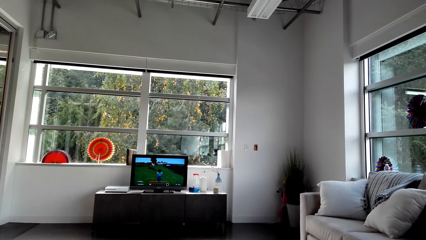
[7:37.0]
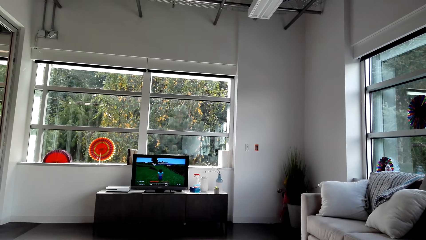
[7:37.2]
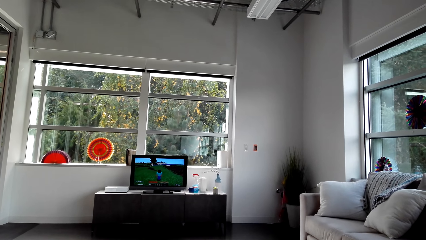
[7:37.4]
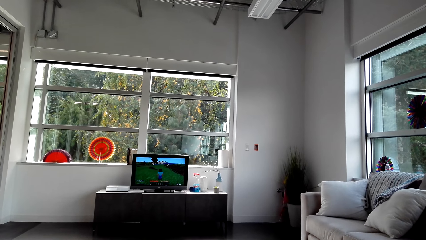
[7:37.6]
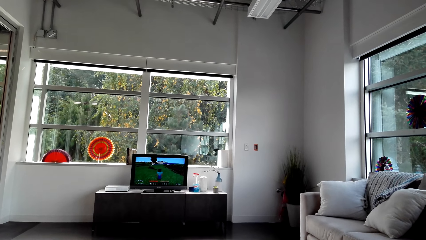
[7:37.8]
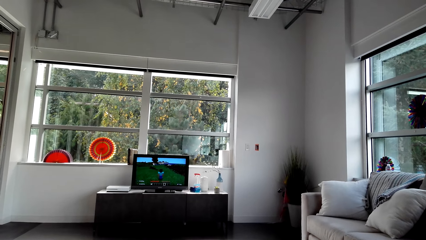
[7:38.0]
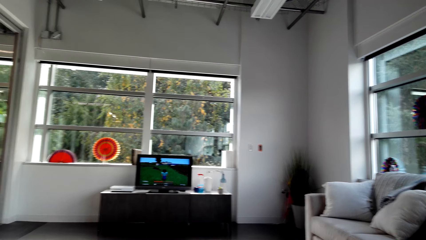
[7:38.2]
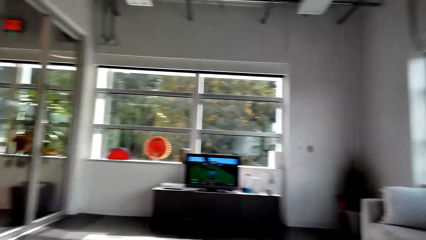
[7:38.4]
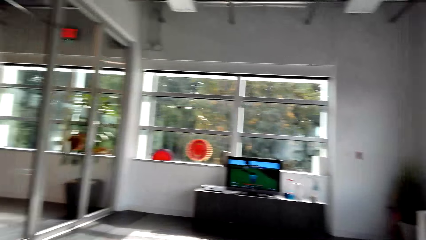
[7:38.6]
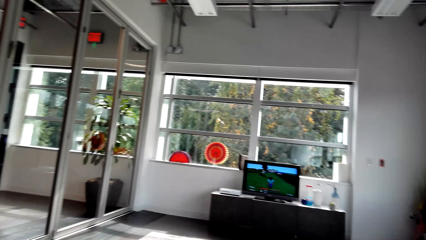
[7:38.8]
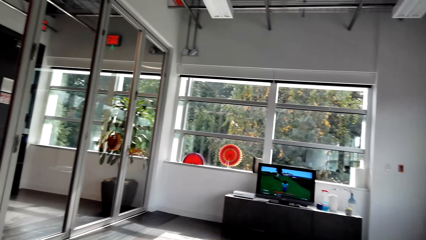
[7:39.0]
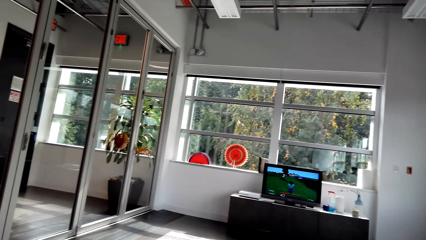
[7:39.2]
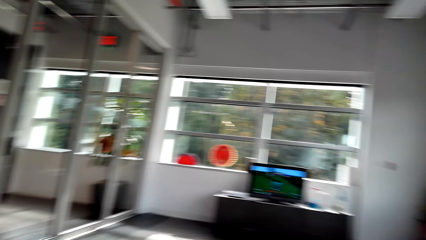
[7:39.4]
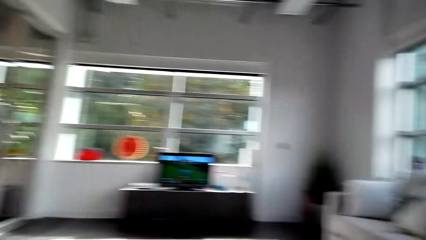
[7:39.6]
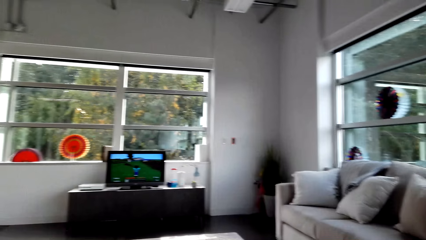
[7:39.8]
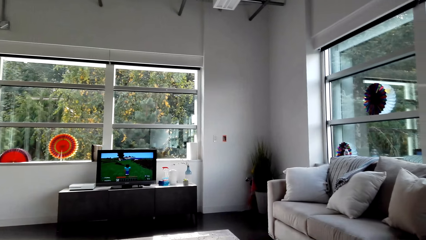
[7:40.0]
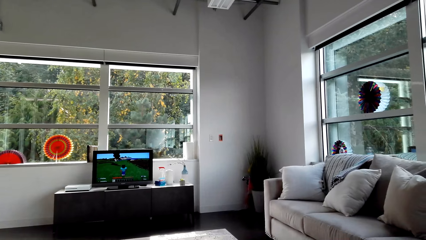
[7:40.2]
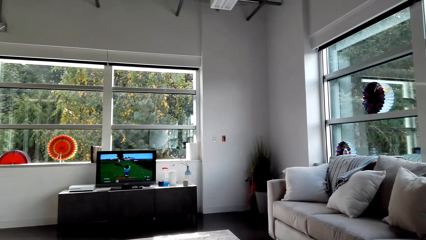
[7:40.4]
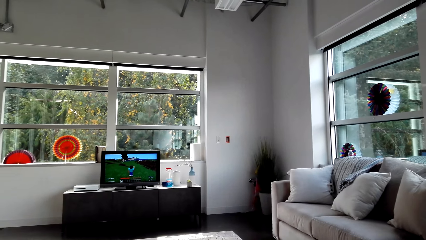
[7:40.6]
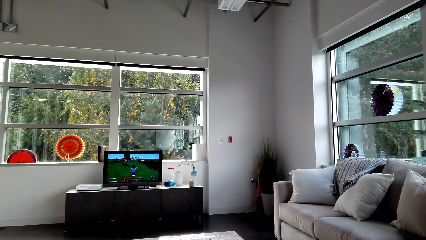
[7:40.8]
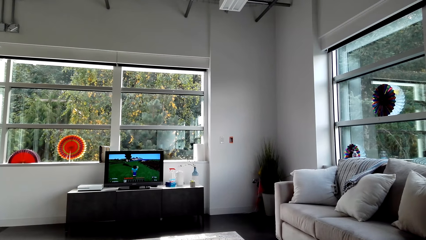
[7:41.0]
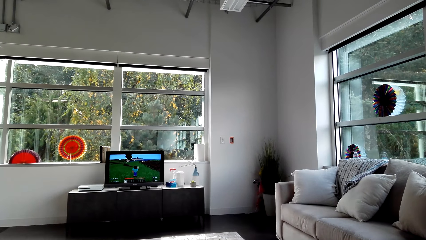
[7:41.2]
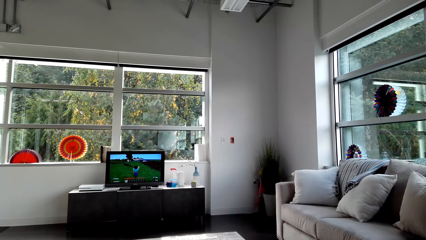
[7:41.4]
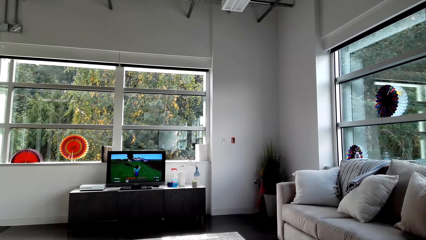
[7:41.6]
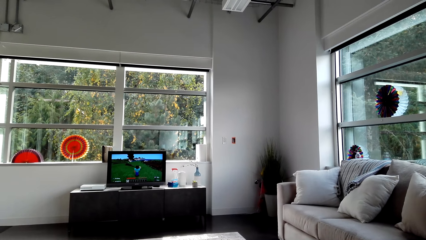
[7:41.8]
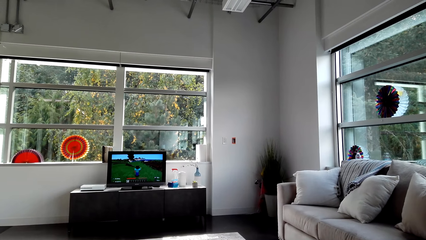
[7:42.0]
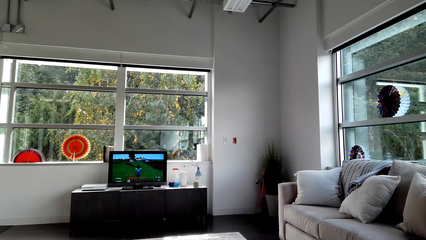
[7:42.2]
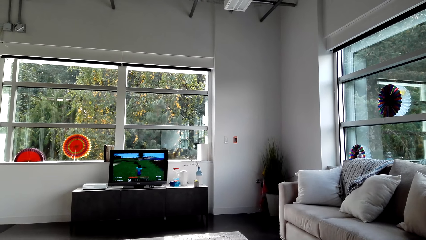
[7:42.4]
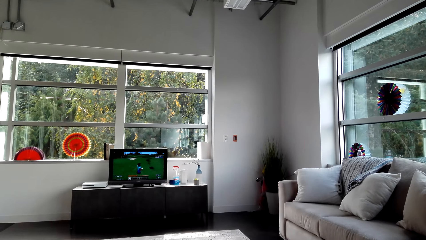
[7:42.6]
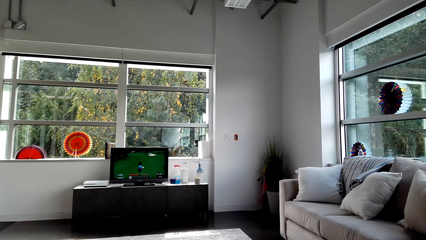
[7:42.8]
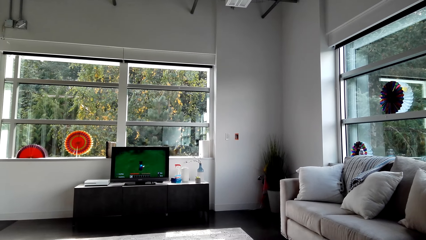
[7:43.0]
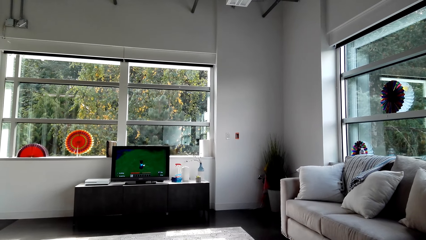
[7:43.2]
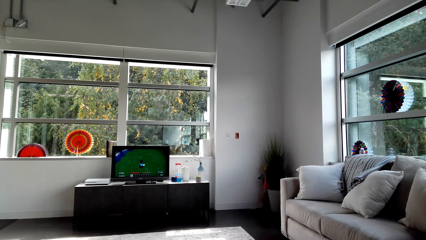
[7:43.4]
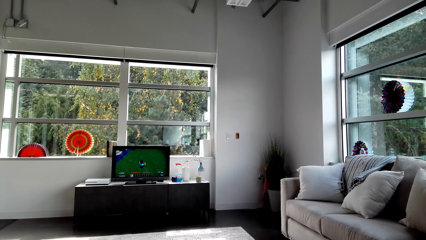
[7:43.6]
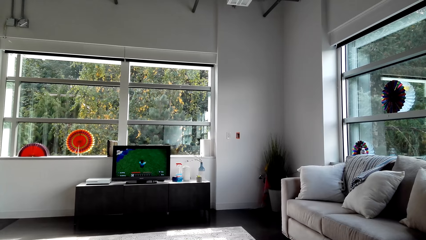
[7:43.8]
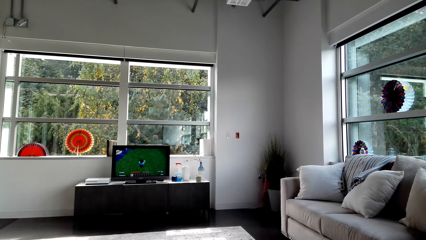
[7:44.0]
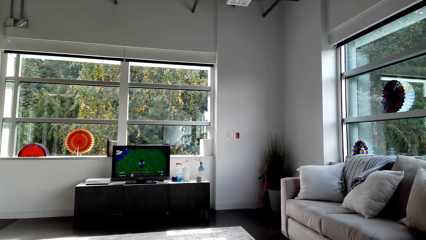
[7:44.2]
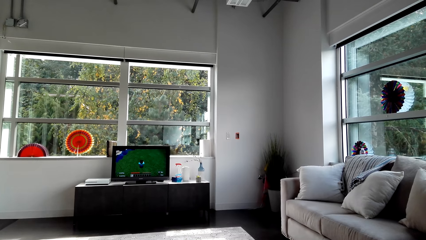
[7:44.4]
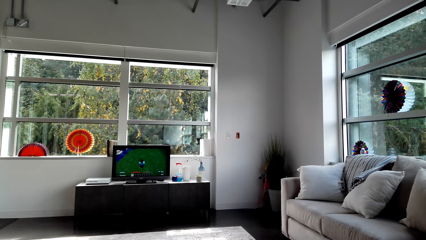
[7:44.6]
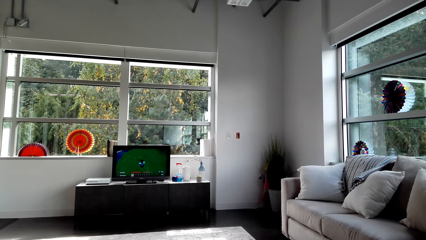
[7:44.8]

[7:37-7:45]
The camera wearer looks around the house. They play a video game on the computer.

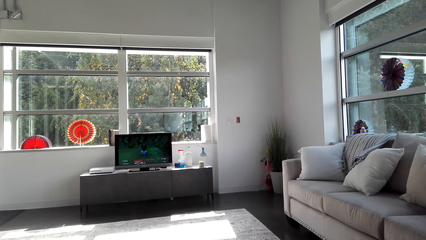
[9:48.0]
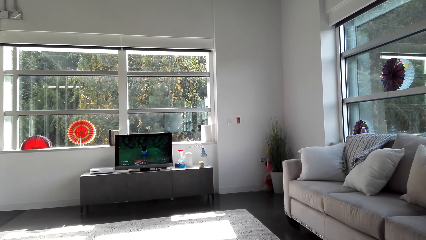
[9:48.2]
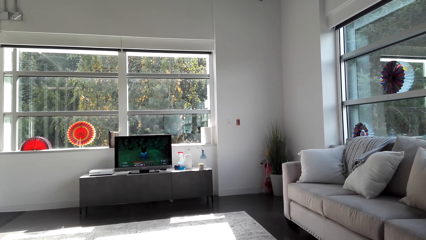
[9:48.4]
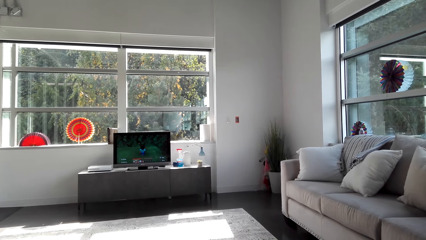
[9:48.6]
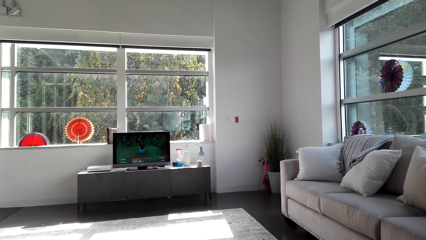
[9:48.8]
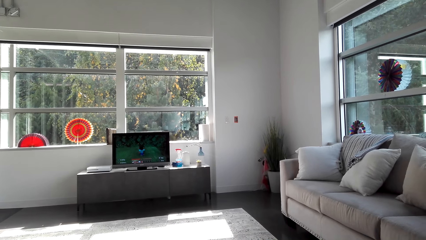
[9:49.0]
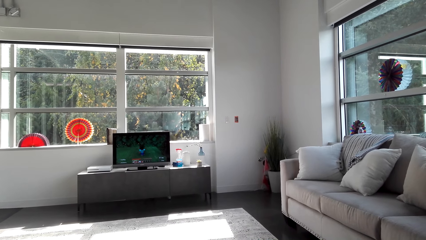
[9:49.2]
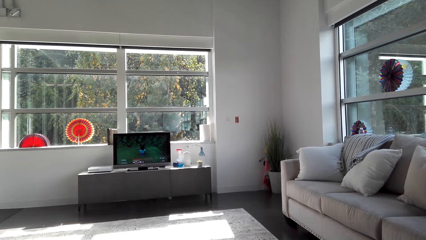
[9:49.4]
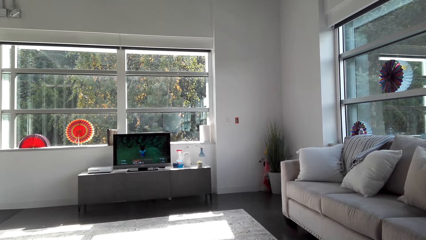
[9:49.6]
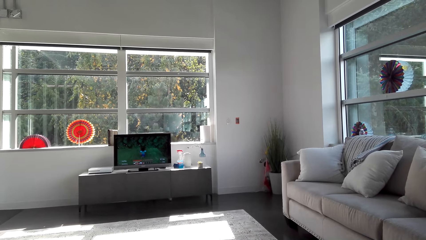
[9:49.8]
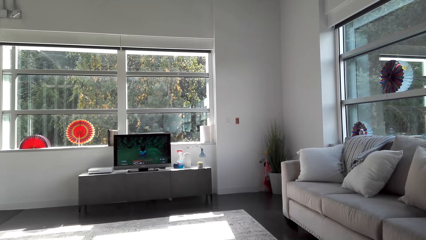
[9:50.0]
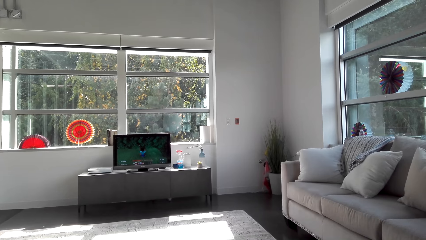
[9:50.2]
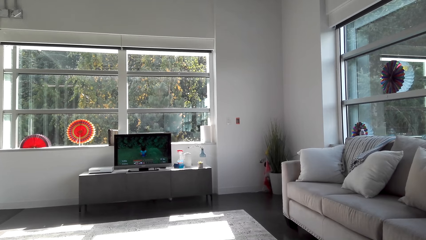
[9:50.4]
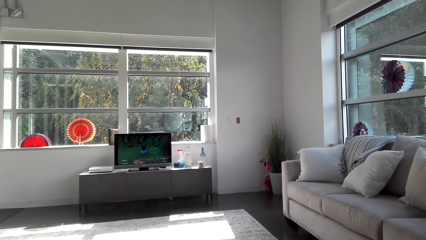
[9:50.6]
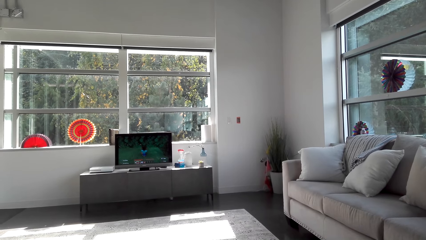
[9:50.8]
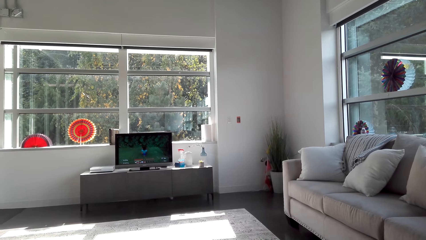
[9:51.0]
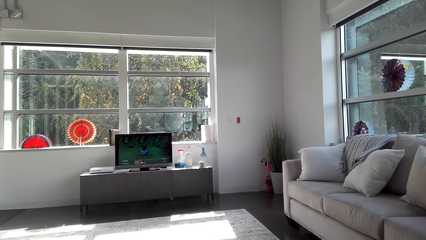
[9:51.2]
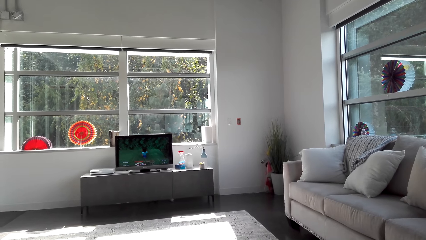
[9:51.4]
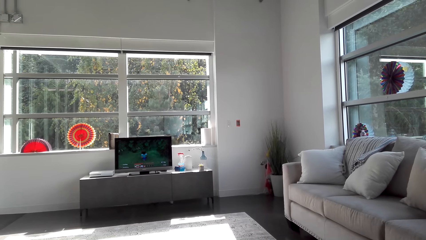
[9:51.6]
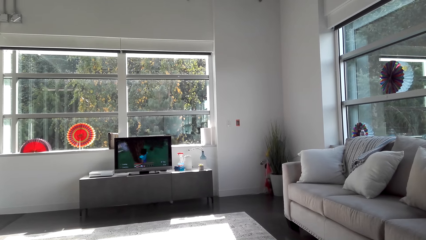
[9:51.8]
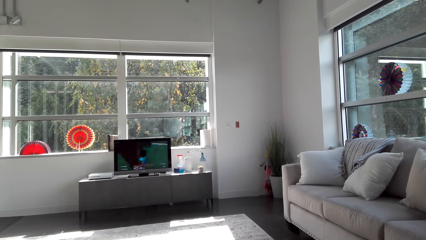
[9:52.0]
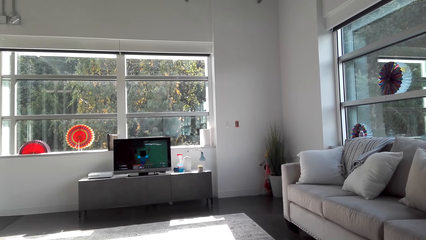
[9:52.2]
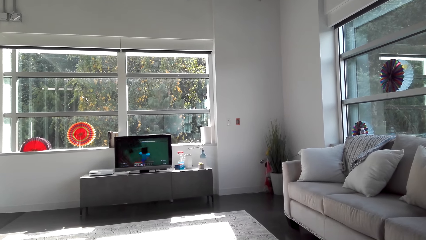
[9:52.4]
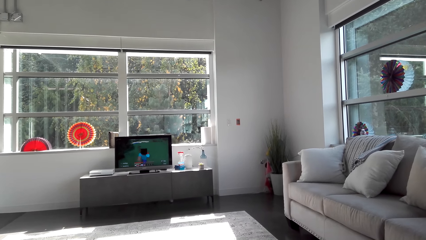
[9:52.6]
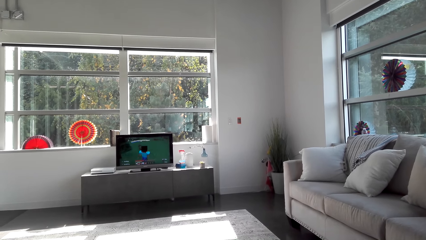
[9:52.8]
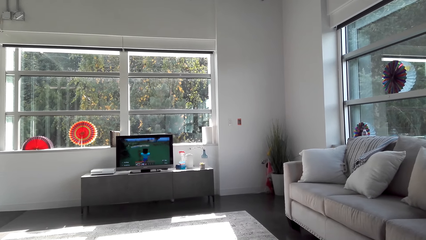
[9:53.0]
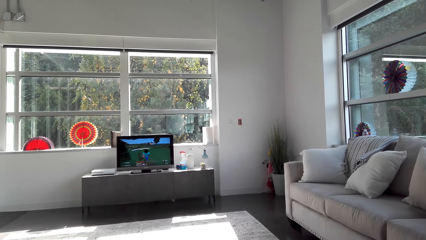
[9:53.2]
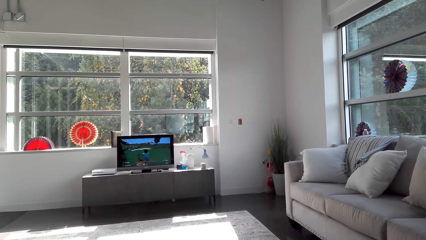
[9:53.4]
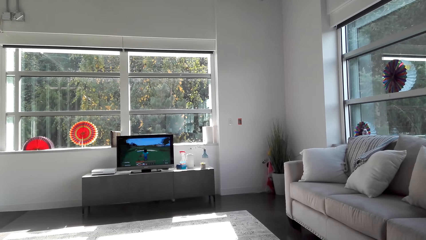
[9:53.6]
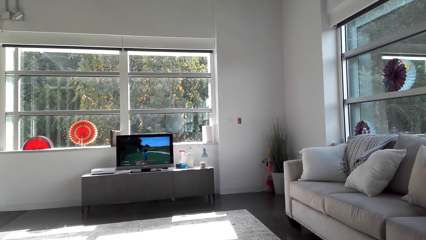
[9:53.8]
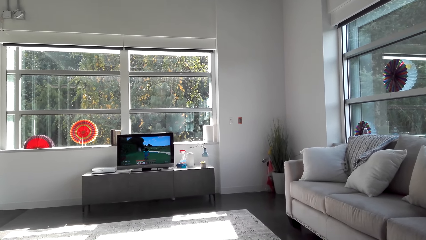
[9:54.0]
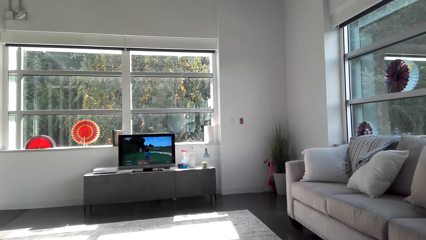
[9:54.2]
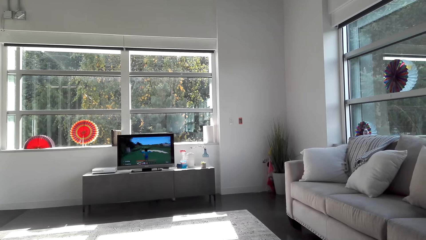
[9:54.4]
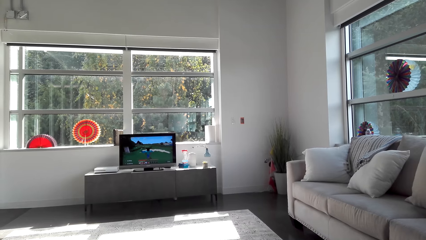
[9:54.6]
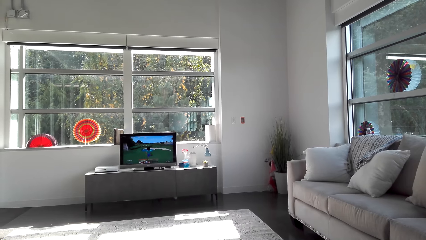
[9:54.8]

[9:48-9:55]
The camera wearer conversed with a man.
